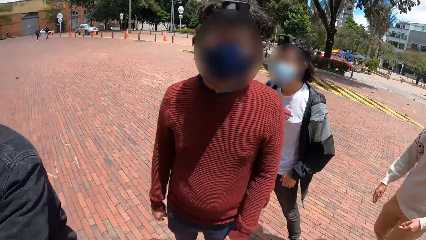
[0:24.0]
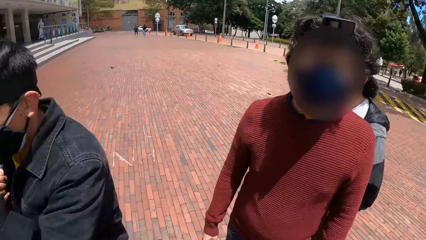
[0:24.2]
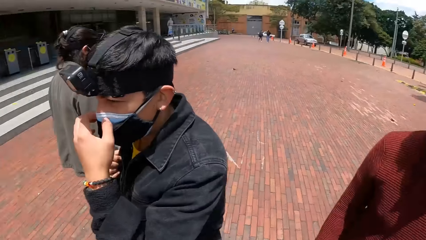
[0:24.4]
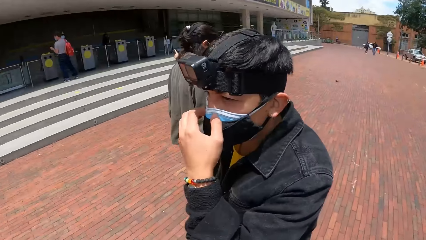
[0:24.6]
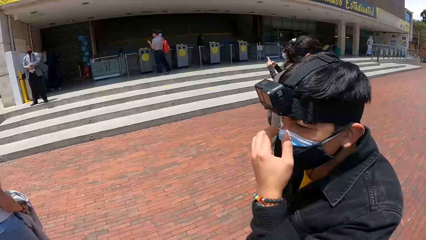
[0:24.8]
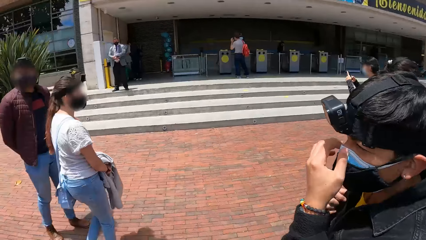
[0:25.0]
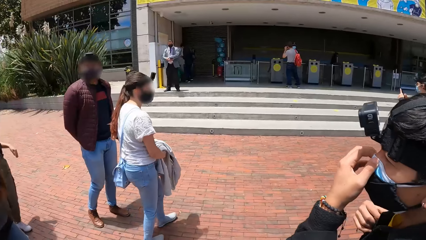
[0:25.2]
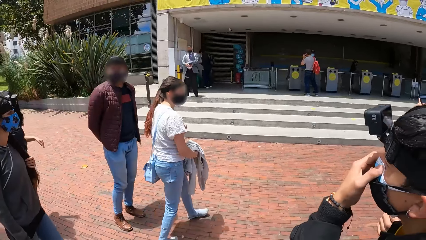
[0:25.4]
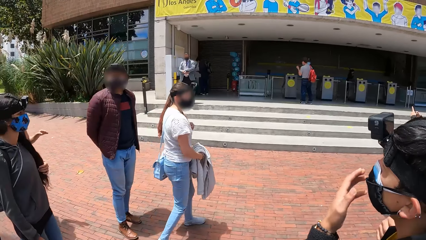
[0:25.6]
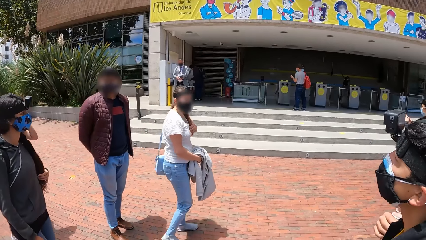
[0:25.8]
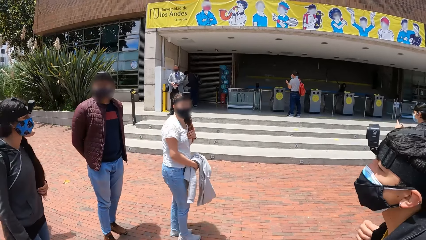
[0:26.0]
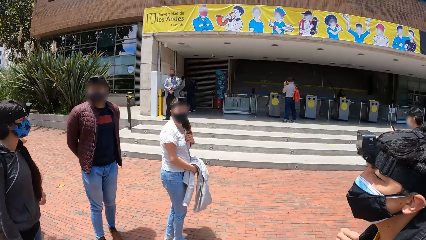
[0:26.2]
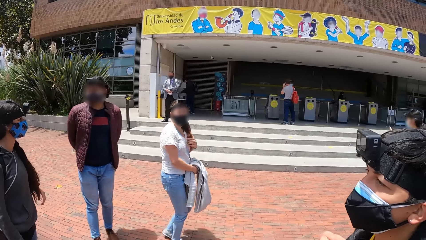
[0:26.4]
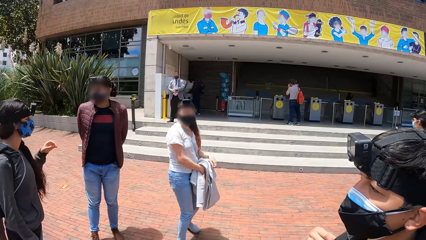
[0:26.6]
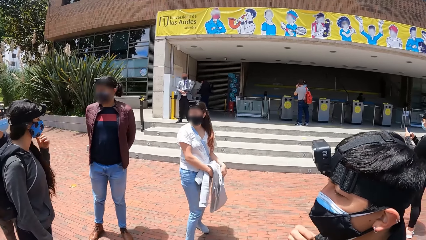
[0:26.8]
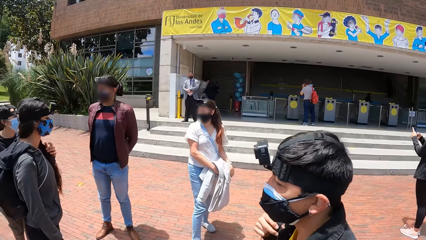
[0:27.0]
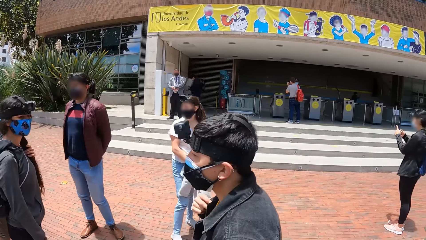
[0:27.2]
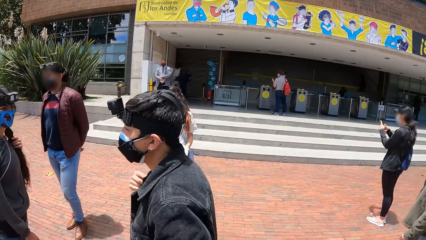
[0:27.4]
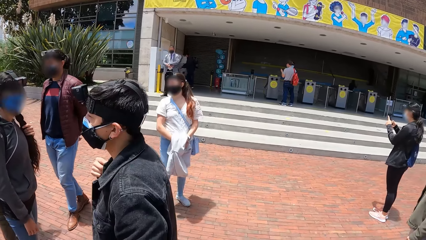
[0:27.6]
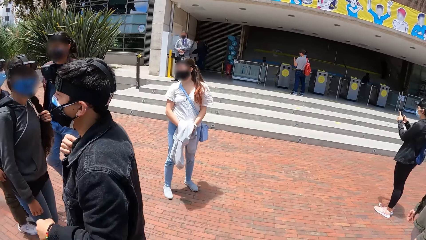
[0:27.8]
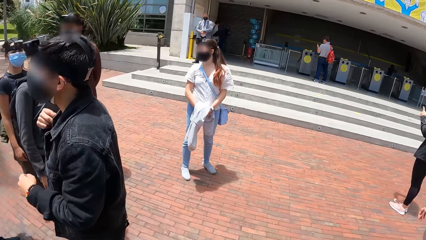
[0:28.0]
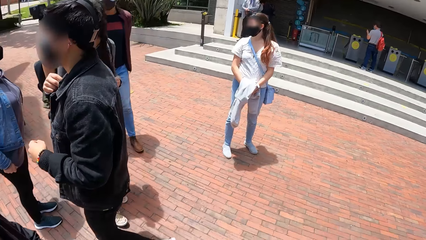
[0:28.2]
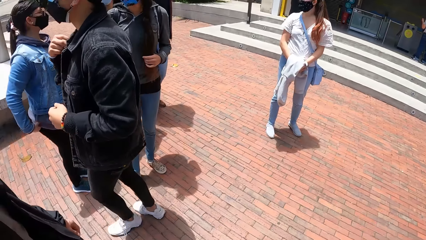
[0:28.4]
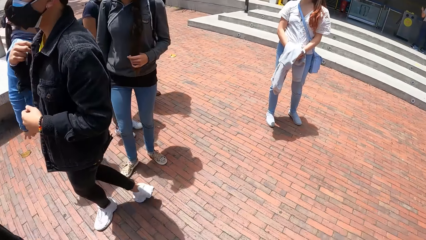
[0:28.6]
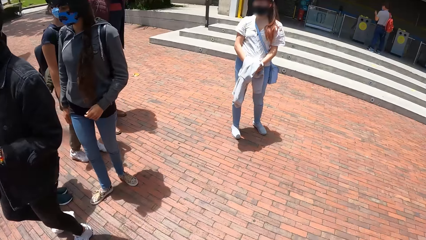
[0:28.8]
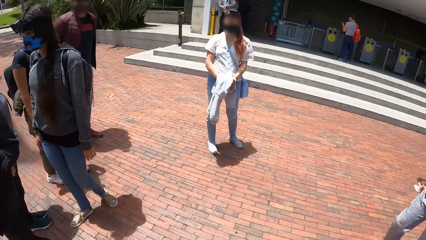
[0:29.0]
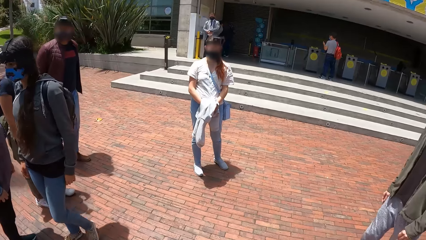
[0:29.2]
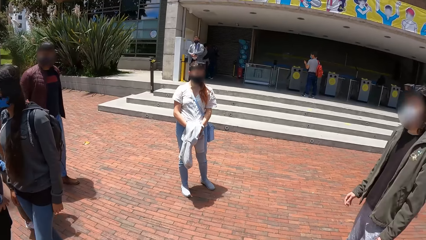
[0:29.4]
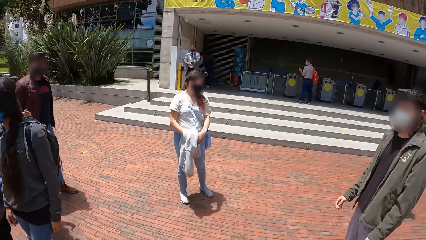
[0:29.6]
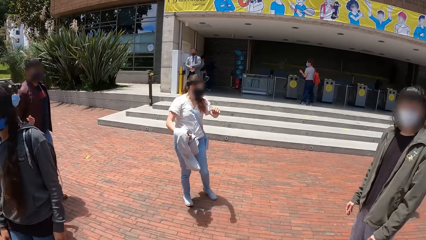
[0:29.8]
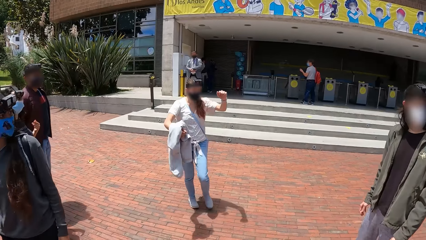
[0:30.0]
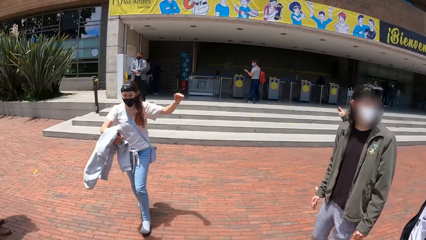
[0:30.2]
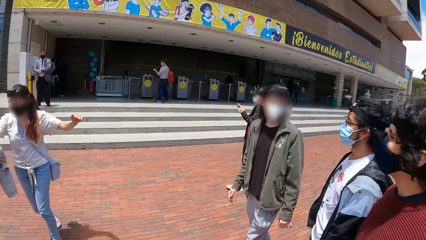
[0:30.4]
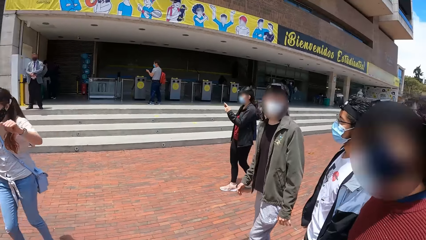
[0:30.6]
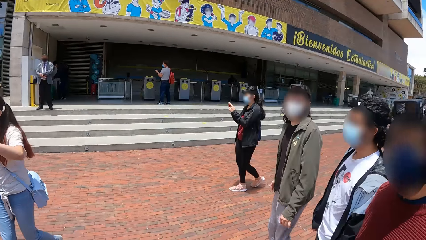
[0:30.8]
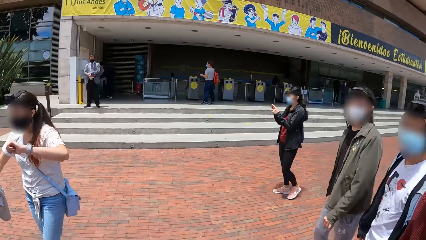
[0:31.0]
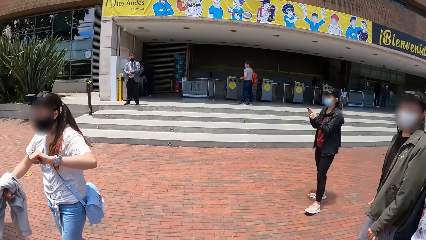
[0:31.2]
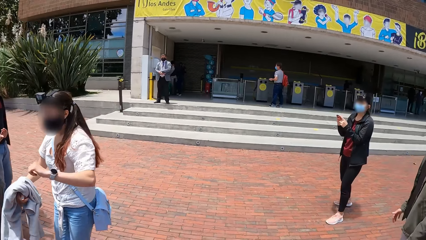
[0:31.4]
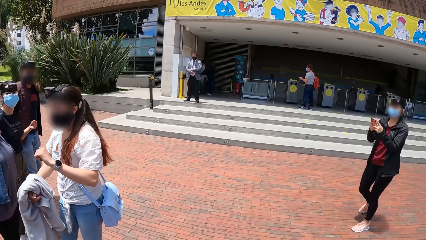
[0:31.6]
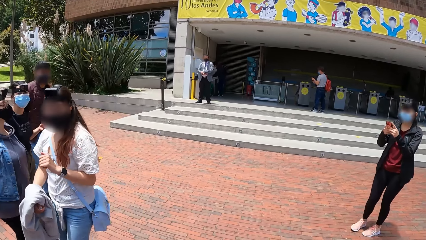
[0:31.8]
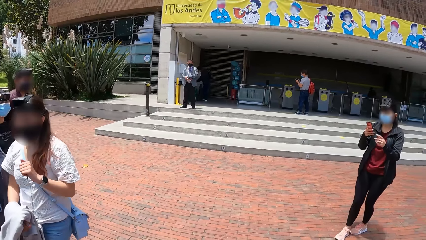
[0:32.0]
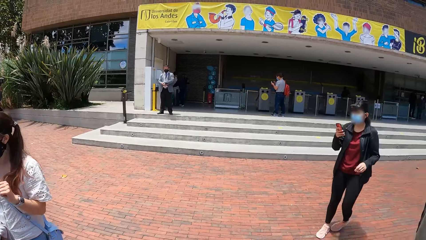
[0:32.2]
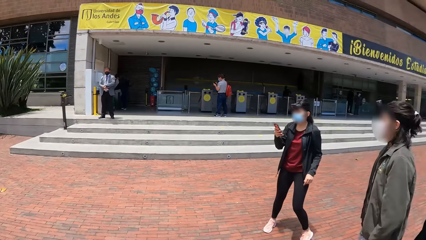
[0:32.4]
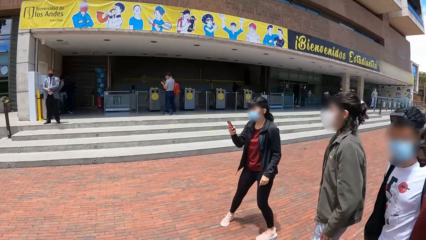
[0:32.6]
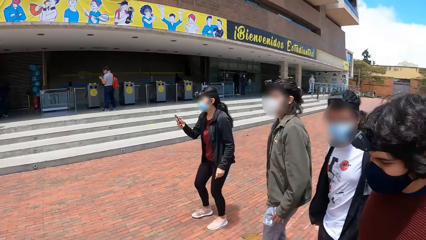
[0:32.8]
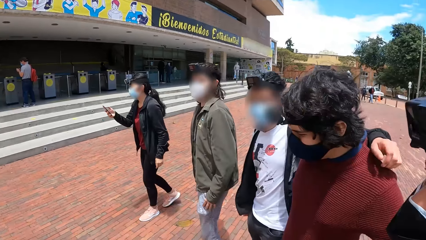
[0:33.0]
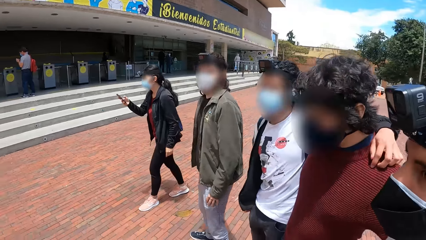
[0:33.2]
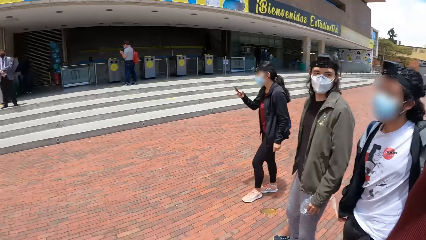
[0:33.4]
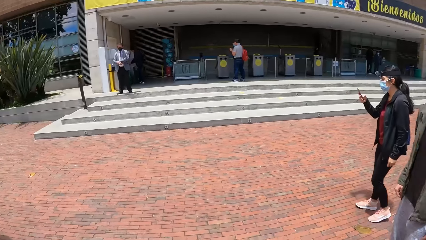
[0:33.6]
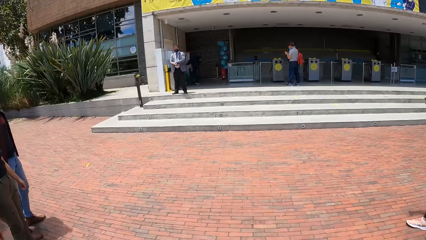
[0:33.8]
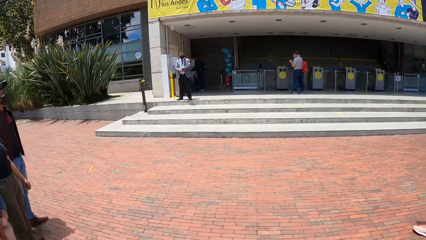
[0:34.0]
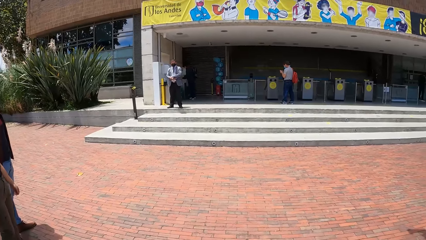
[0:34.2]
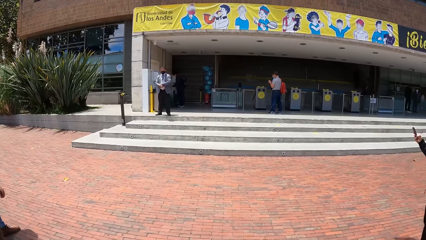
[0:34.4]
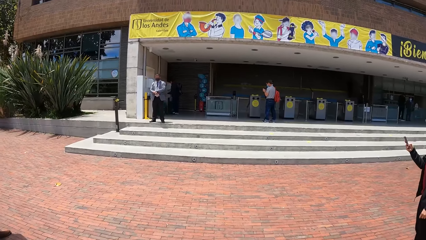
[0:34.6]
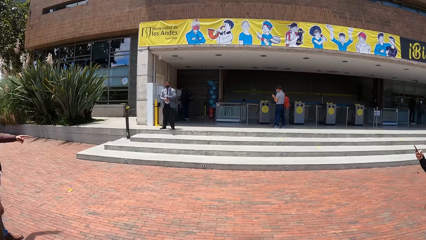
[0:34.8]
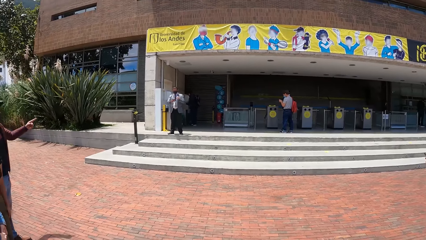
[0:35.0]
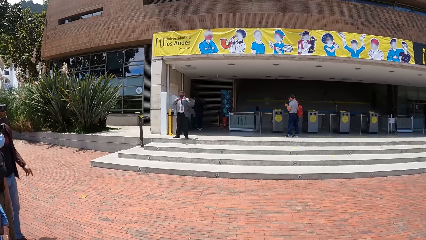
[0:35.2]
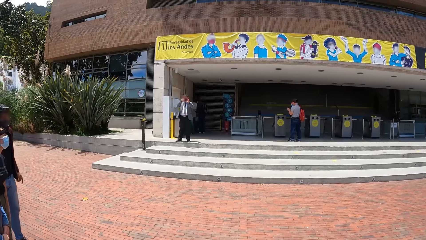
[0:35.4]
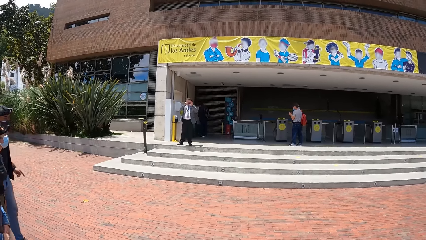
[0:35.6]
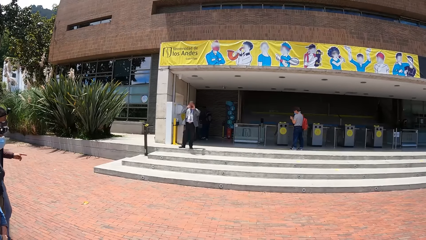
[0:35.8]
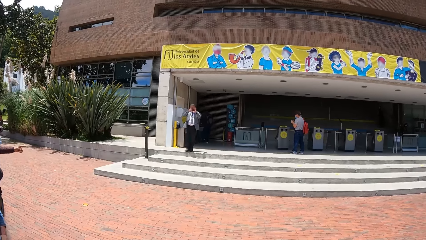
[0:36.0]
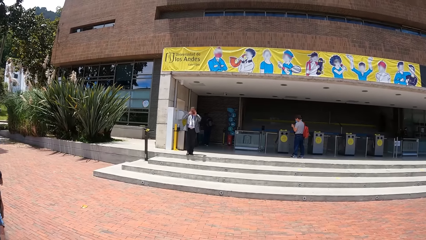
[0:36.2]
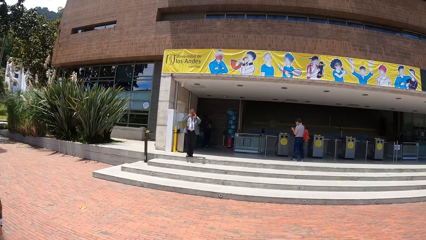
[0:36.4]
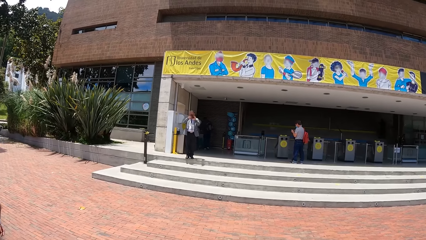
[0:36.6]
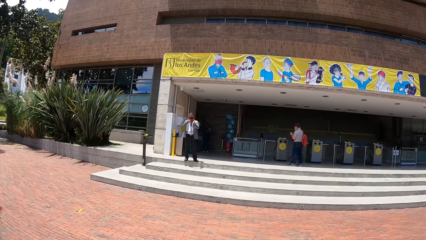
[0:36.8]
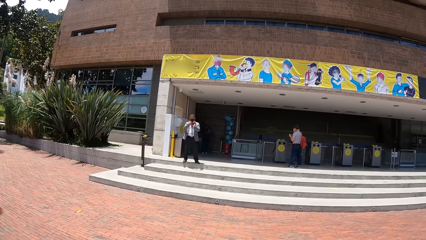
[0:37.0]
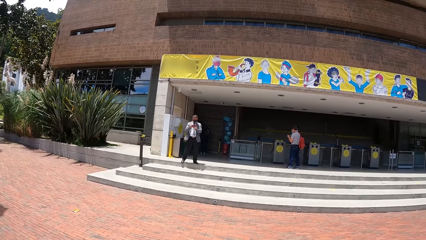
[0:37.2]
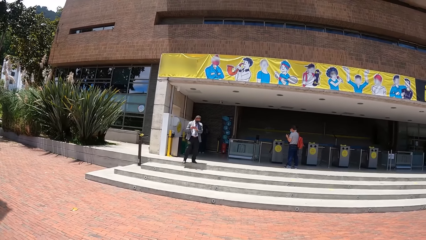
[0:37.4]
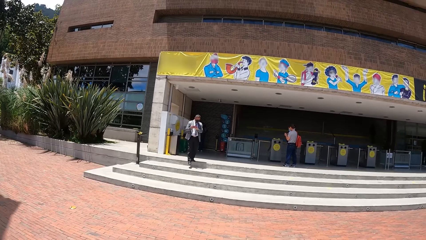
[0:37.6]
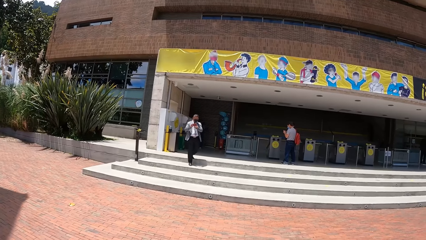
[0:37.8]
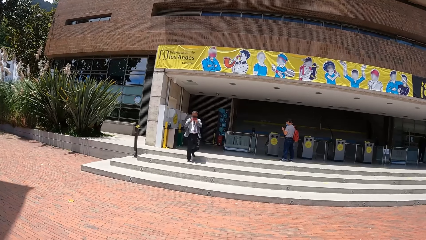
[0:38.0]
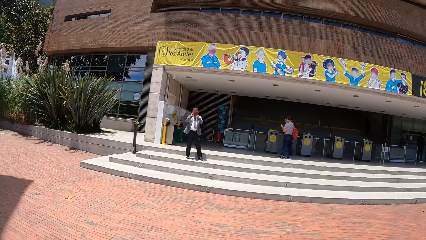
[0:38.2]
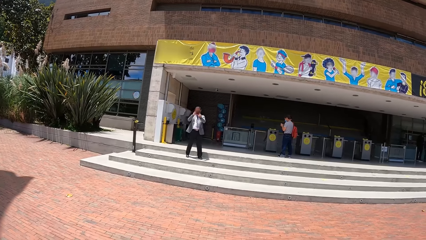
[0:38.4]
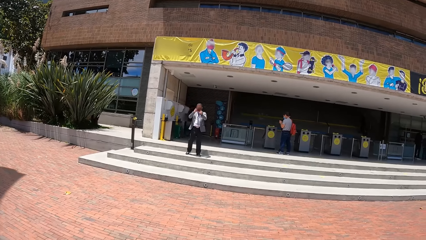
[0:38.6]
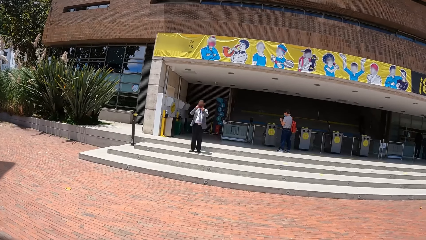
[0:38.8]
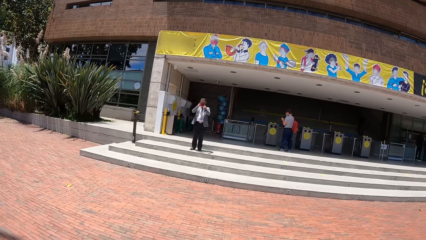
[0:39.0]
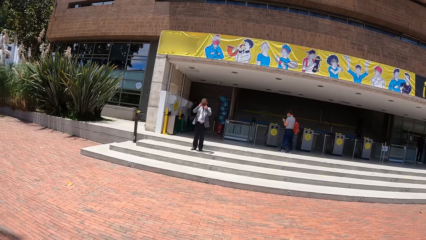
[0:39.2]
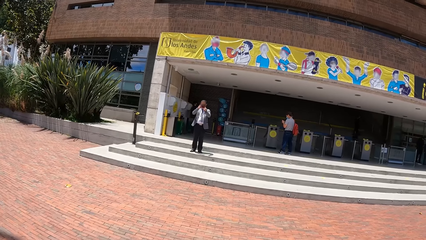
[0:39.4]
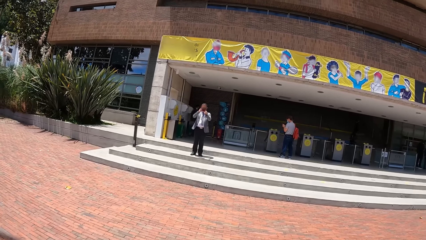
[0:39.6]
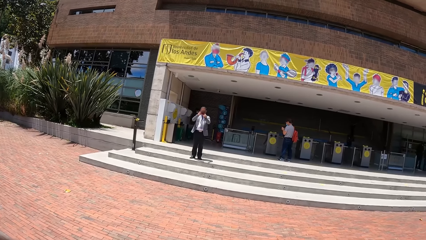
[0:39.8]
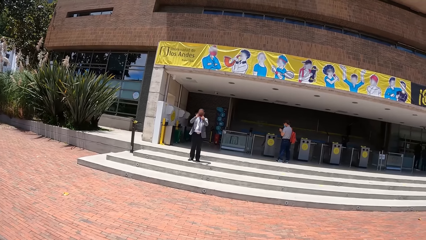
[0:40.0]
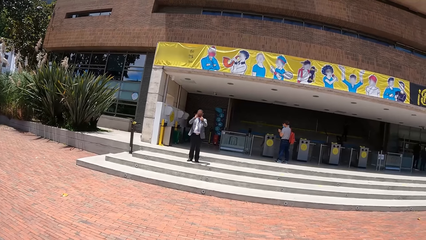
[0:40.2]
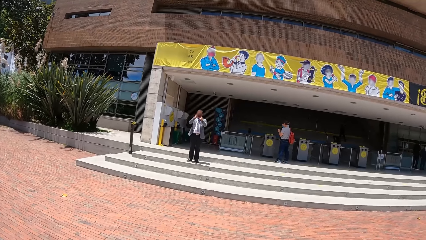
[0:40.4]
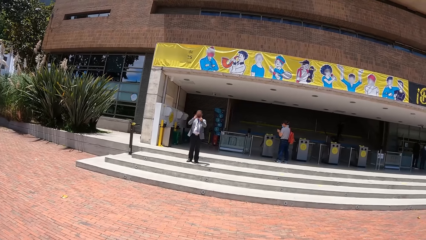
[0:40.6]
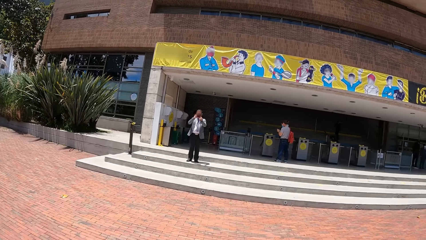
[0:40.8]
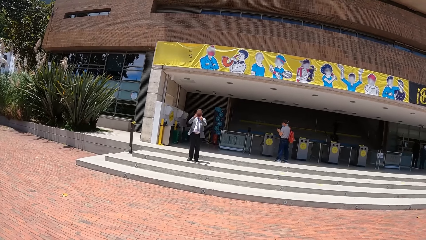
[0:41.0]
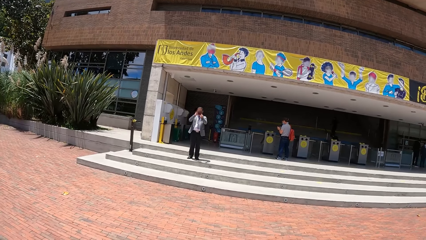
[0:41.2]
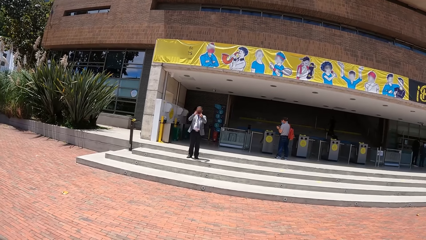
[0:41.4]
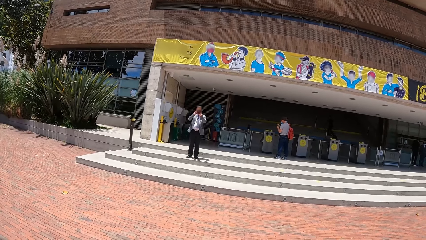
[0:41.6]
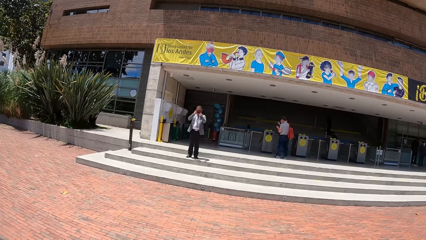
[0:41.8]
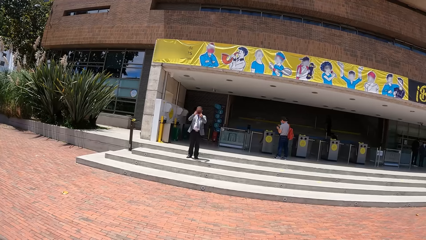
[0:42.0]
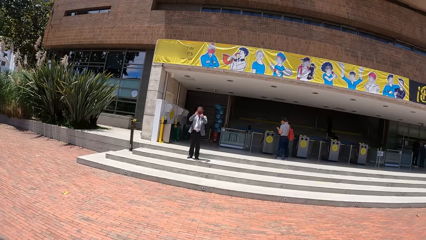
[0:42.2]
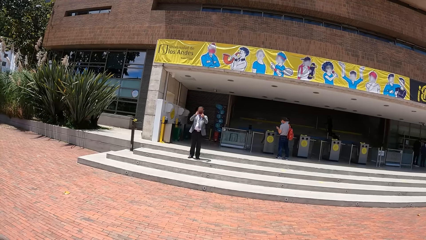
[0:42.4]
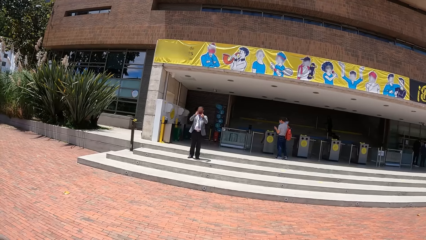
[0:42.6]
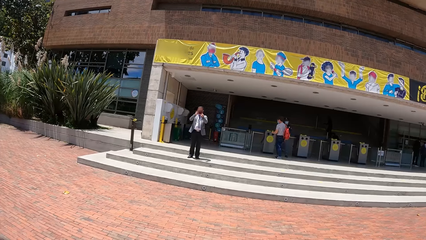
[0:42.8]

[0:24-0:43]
A man touches a nose mask on his face with his left hand. A woman touches her hair with her left hand. Another man holds a phone with his hands. The camera wearer moves on a staircase.
